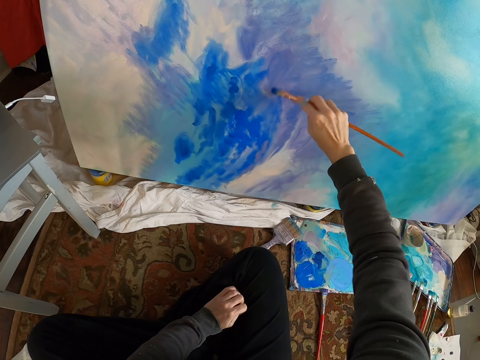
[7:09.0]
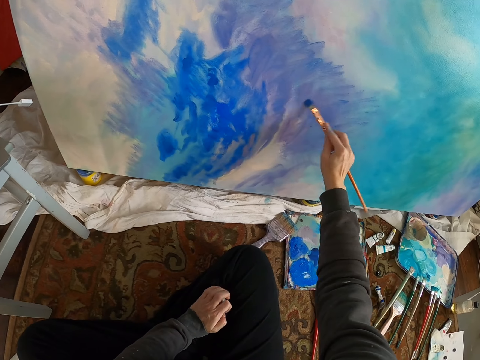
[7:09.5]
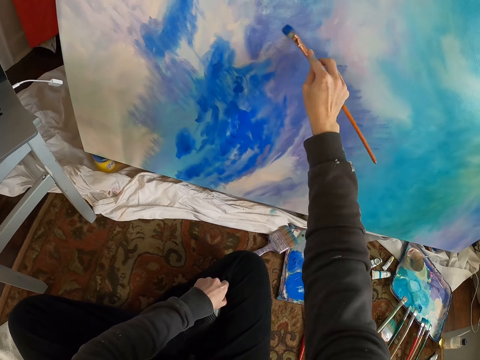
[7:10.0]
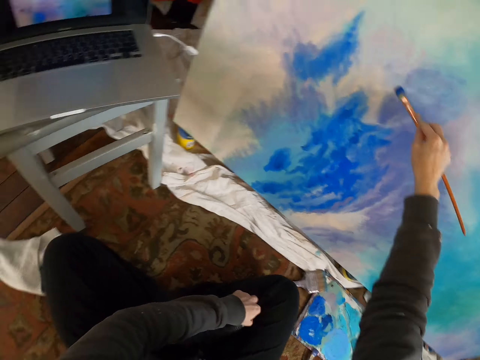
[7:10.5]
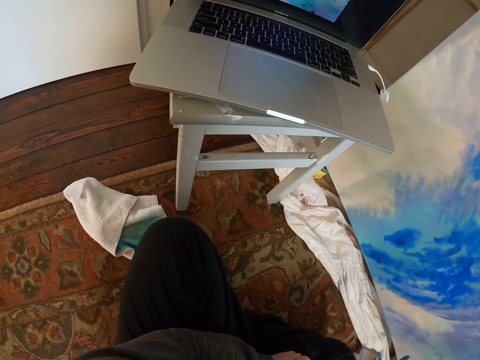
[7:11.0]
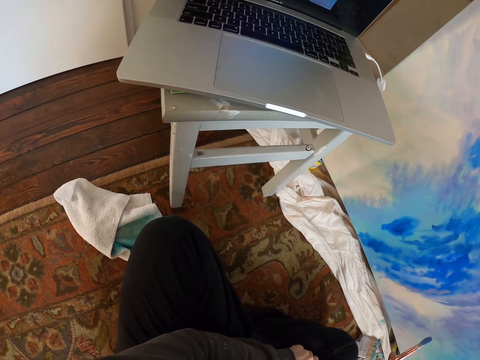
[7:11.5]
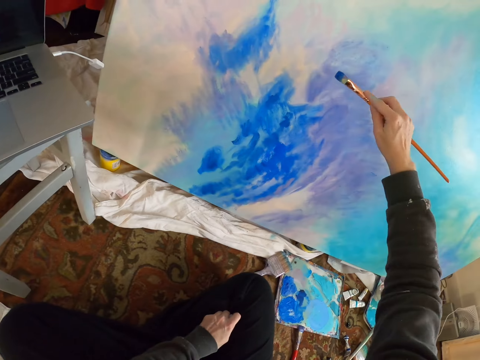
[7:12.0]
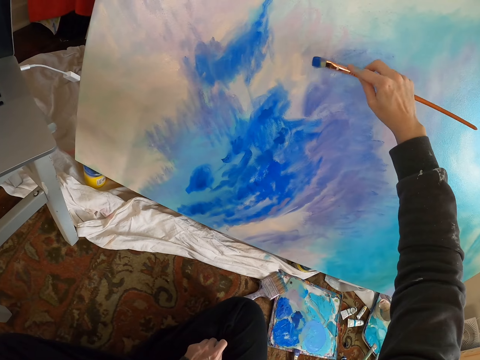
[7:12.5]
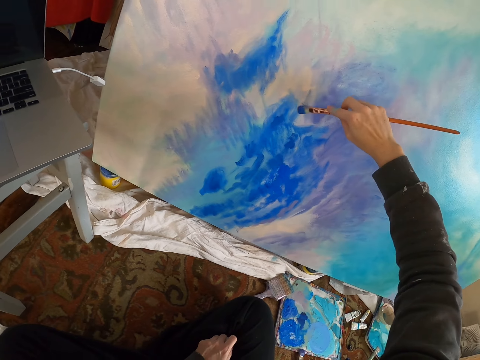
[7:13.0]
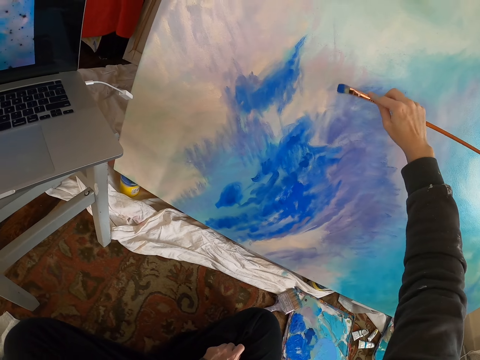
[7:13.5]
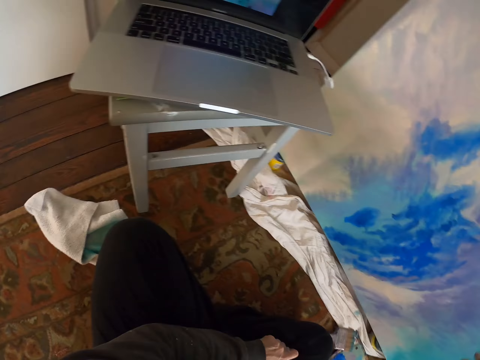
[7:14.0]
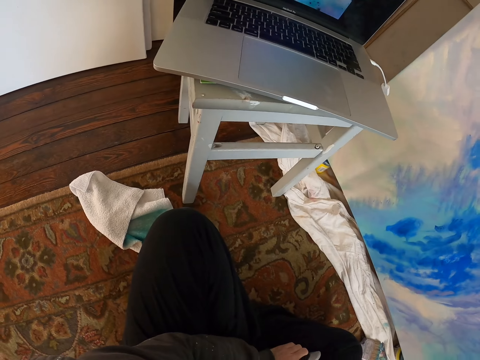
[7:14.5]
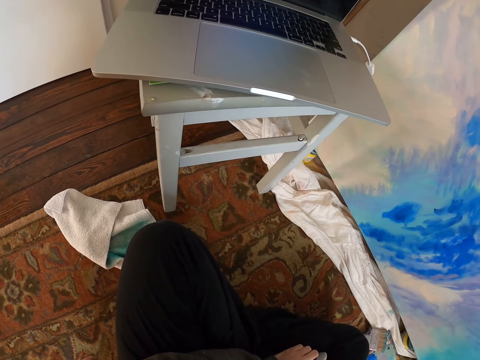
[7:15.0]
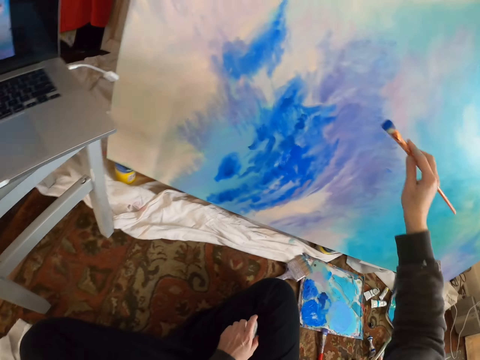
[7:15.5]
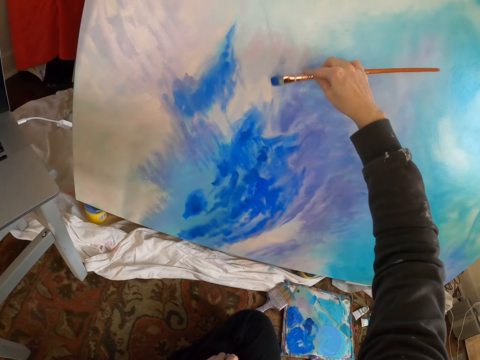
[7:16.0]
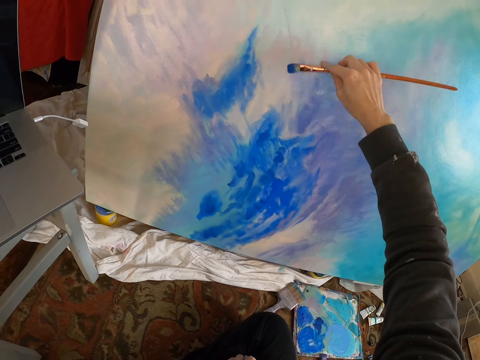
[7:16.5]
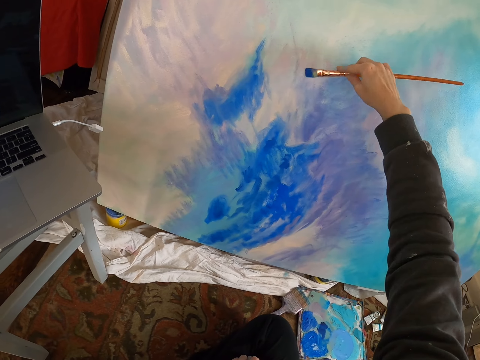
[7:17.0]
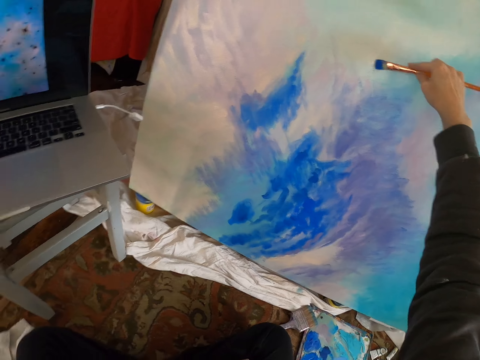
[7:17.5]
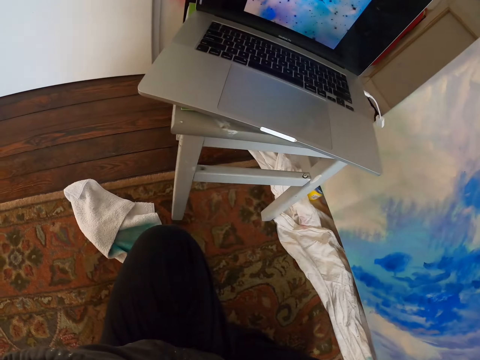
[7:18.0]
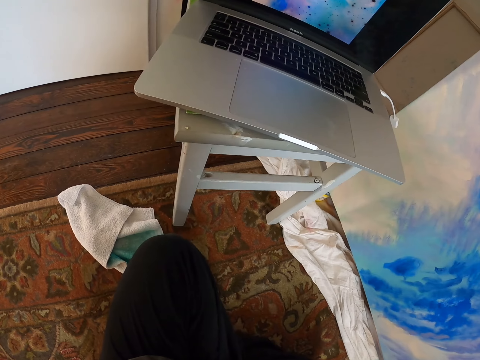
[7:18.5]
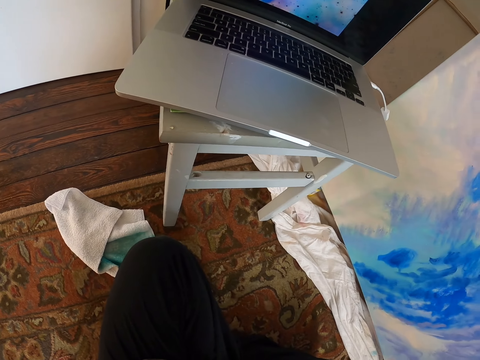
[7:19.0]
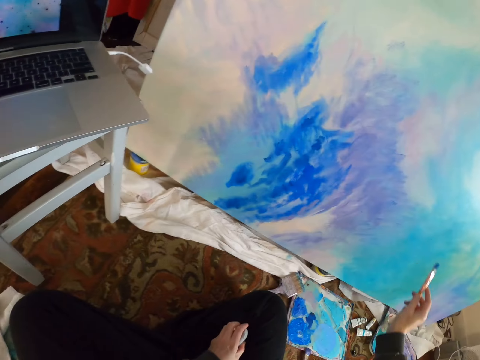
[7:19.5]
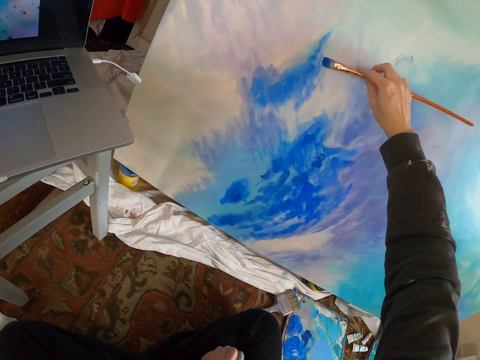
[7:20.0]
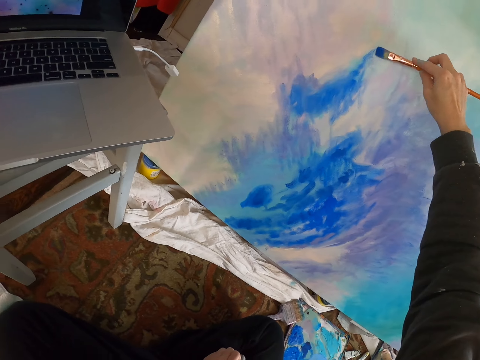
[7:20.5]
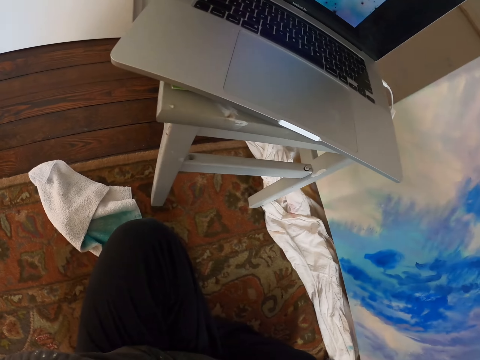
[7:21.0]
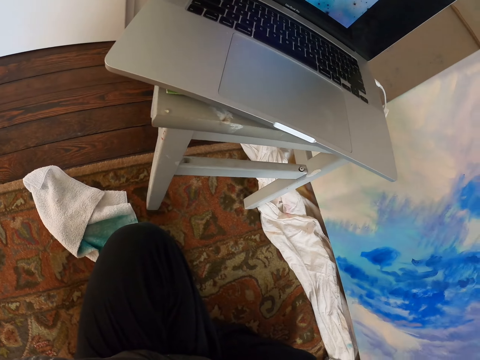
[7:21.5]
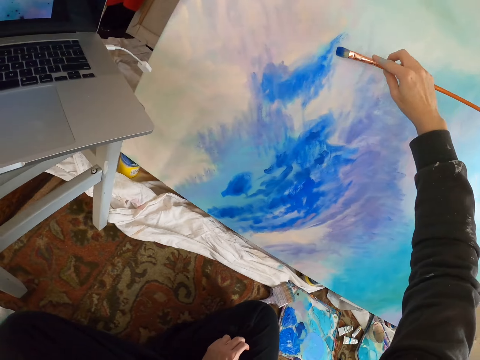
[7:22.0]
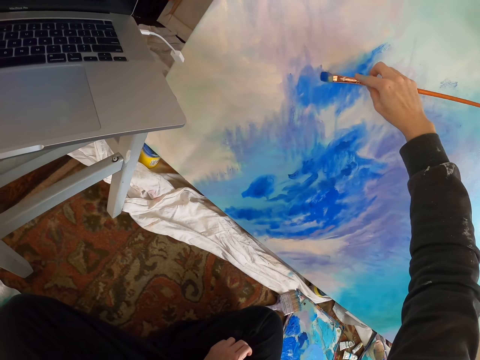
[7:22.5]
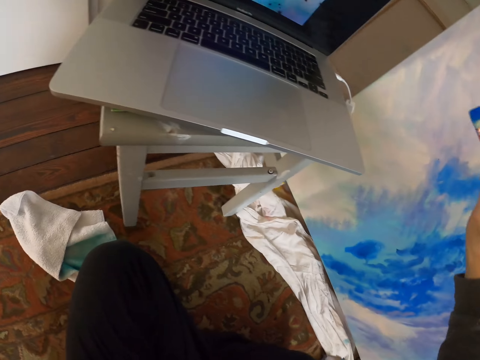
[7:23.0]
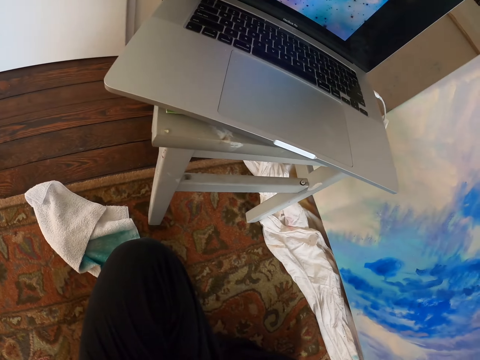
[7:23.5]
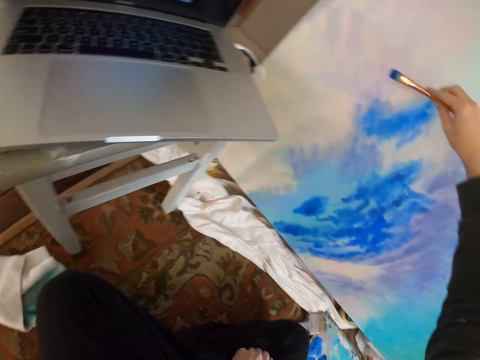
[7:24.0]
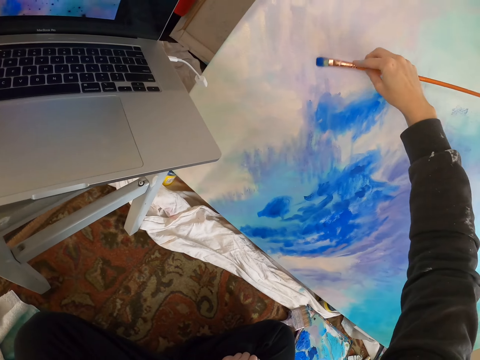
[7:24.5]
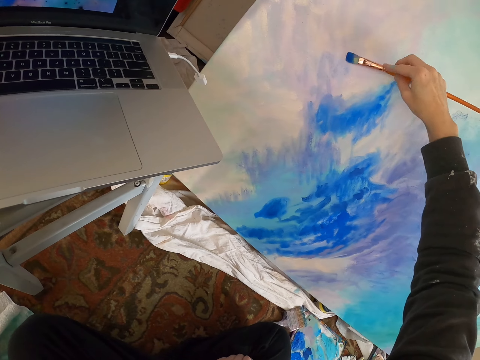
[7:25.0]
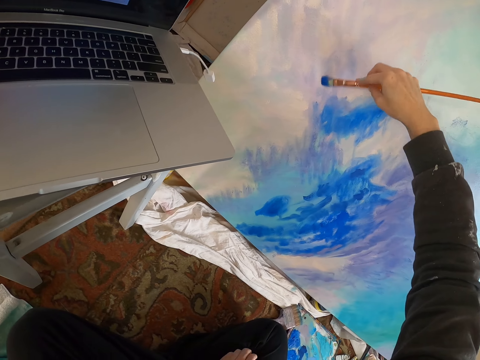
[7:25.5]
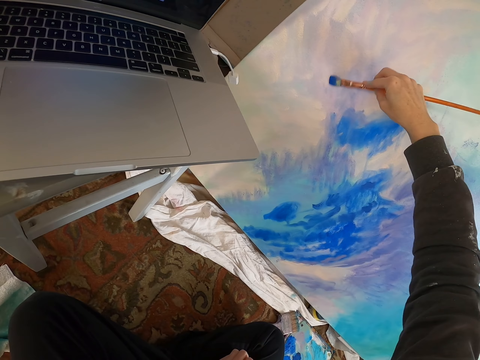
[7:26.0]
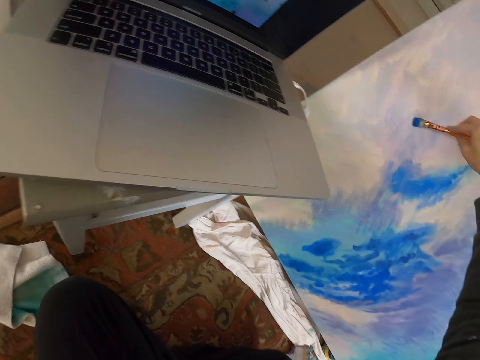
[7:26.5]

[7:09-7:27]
The camera wearer looks around. They paint the wall. They look around. They paint the wall. They look around. They paint the wall. They look around. They paint the wall.

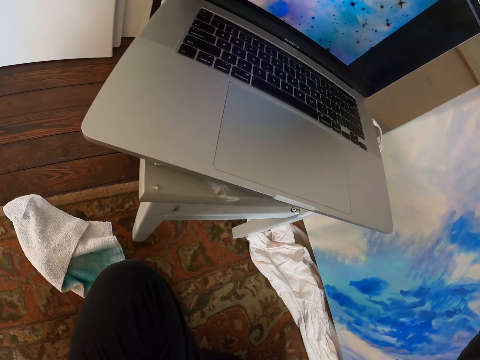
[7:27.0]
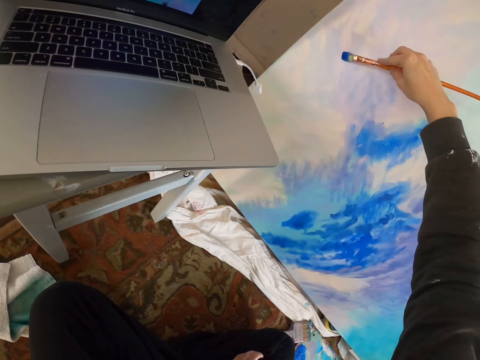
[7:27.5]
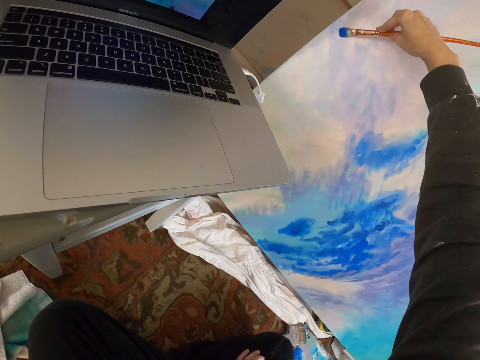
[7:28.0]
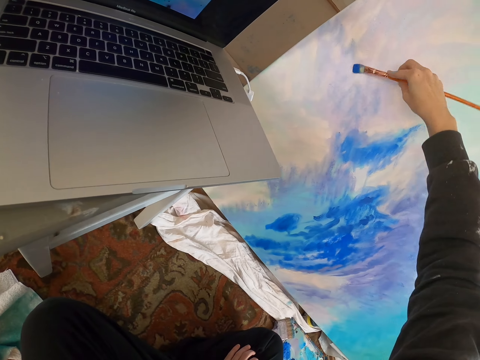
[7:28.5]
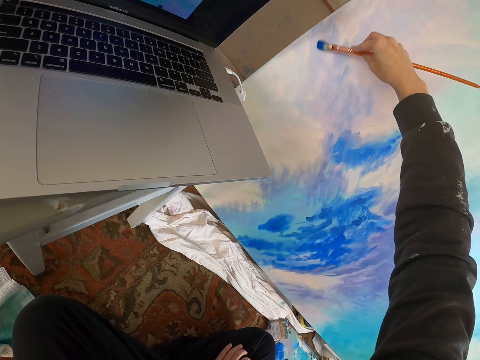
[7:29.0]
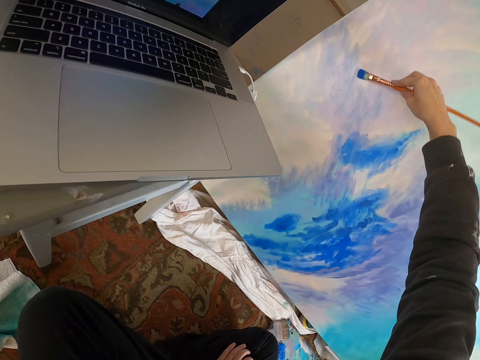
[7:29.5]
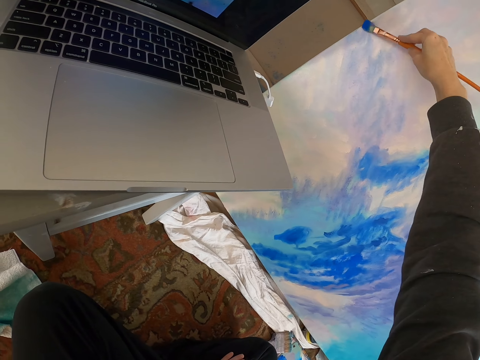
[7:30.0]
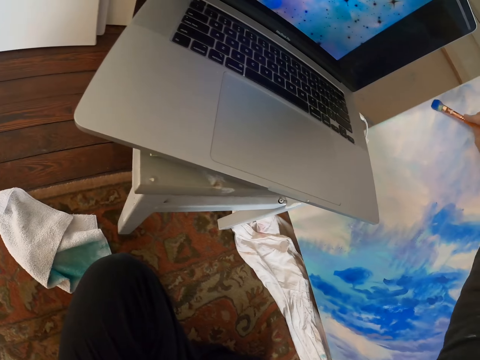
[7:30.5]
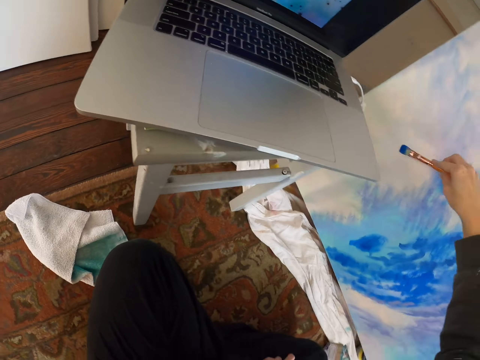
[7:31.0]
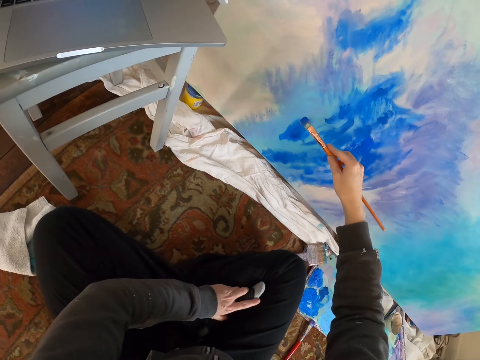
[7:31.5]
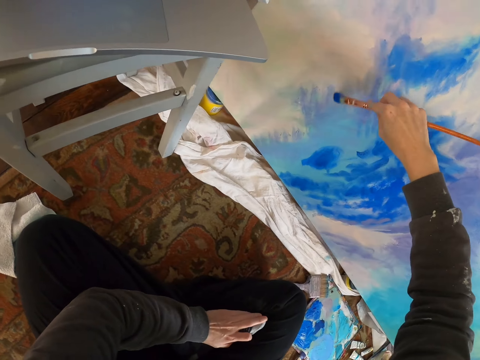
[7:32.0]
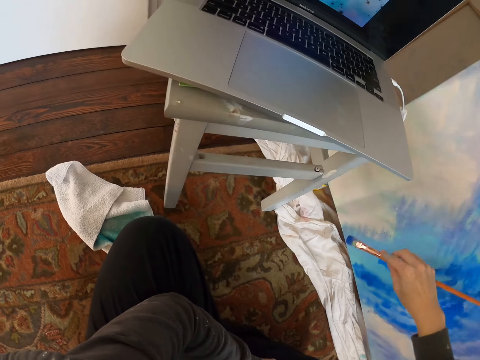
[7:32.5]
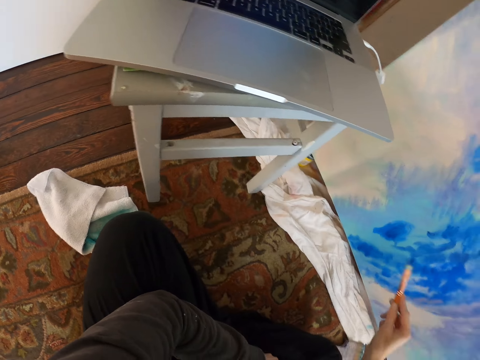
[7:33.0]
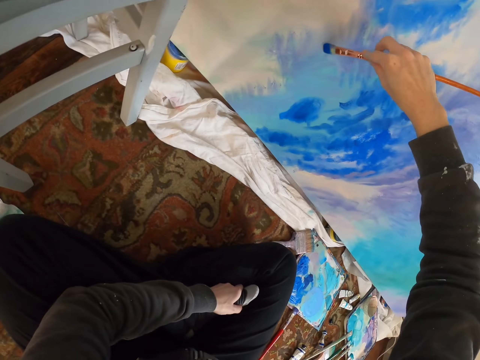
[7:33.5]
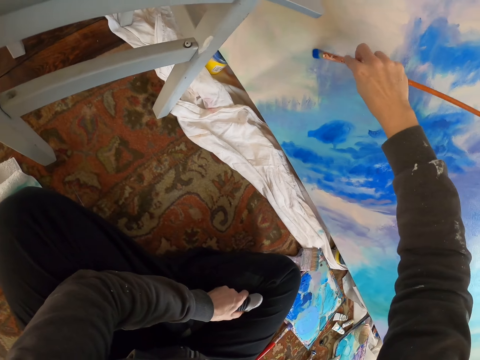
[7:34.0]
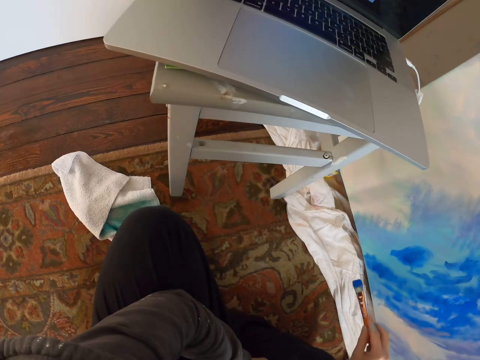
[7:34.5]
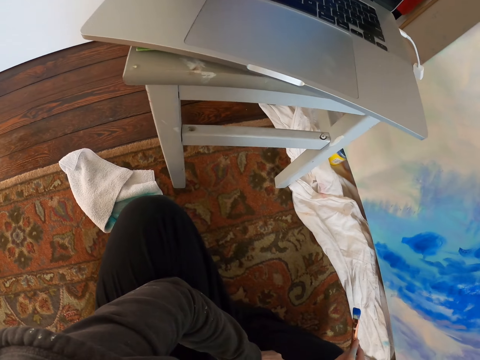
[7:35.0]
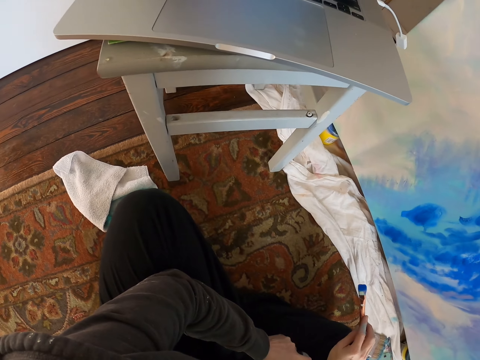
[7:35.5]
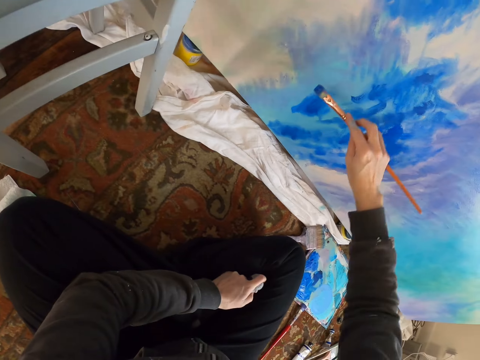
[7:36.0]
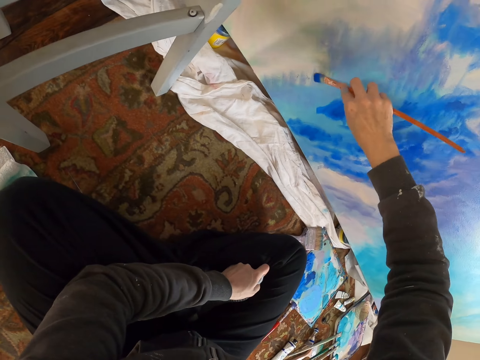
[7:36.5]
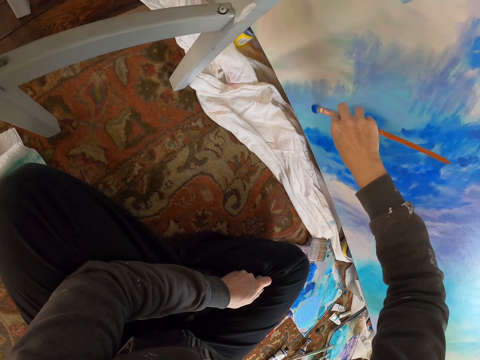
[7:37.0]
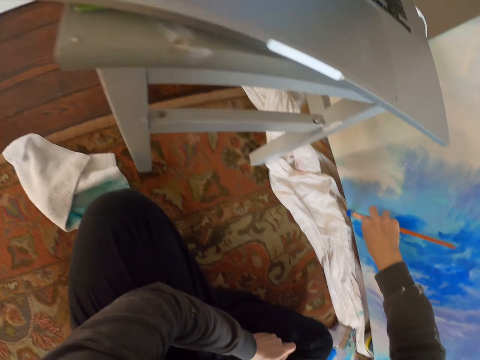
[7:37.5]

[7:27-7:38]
The camera wearer looks around. They paint the wall. They look around. They paint the wall.
